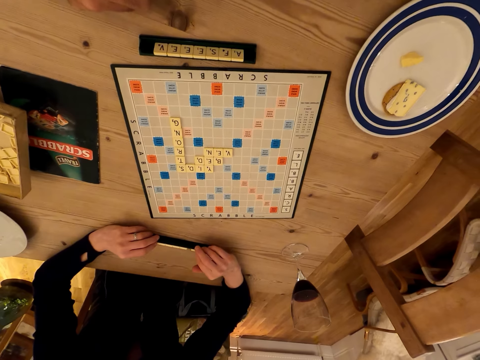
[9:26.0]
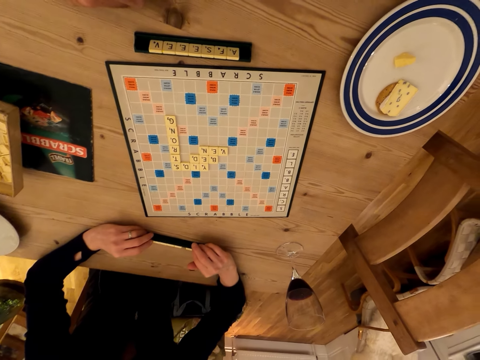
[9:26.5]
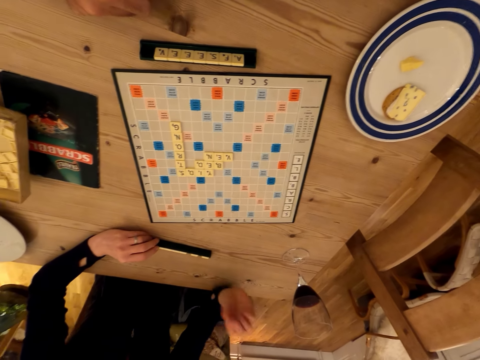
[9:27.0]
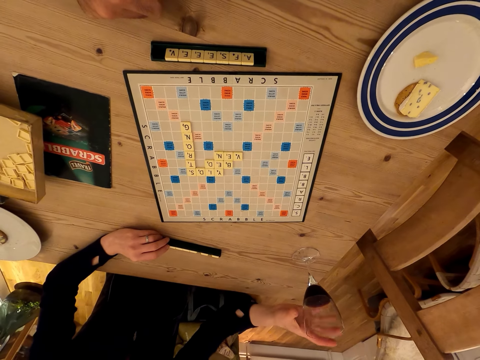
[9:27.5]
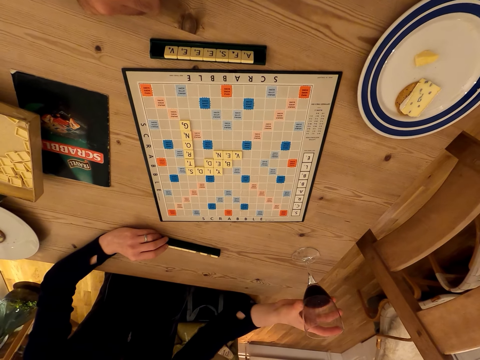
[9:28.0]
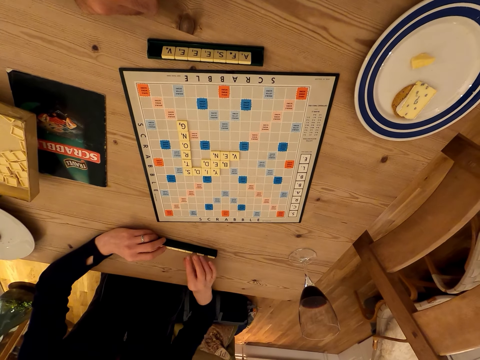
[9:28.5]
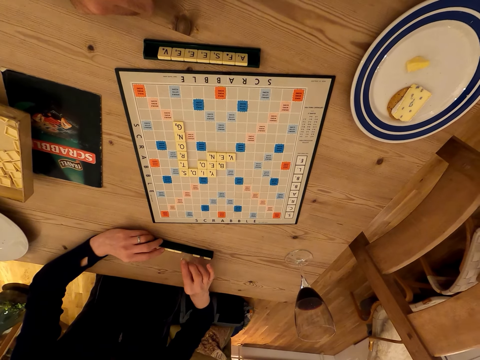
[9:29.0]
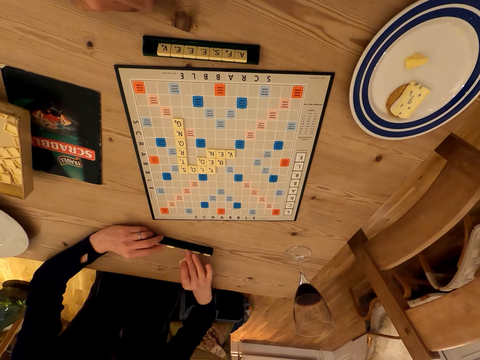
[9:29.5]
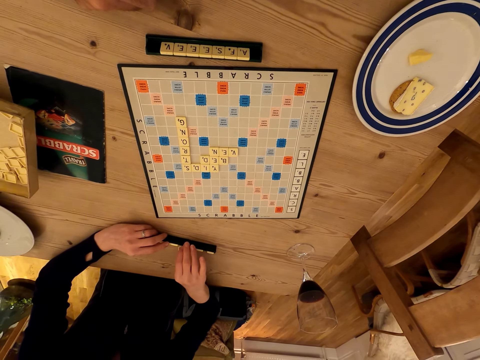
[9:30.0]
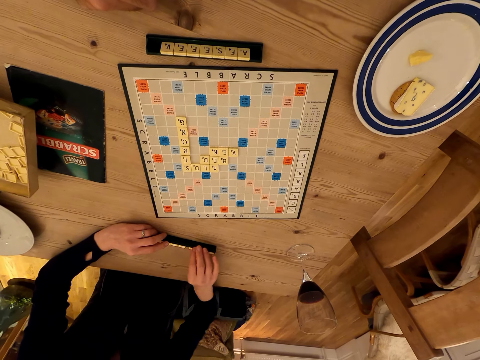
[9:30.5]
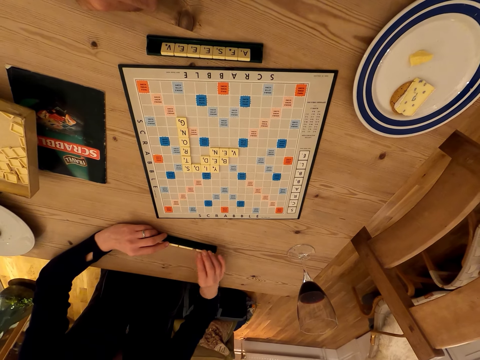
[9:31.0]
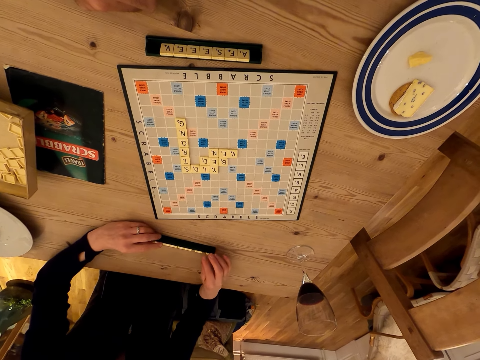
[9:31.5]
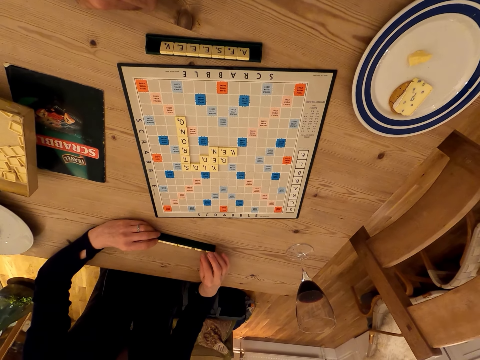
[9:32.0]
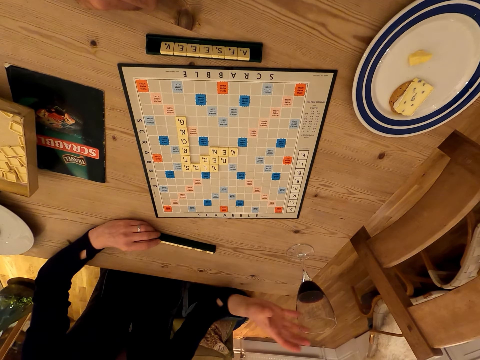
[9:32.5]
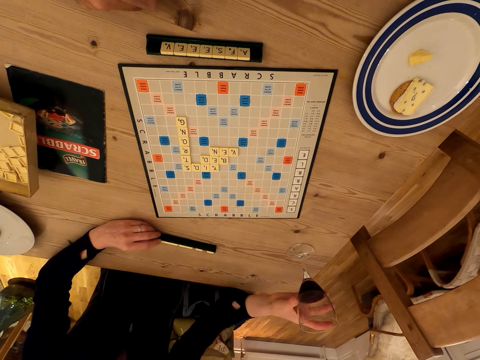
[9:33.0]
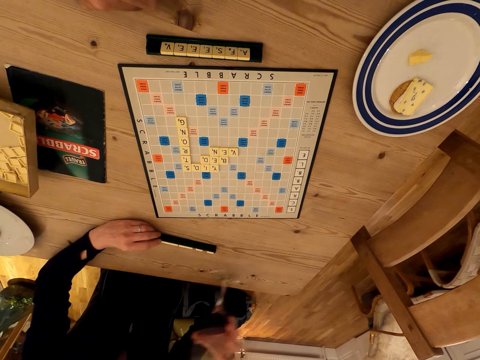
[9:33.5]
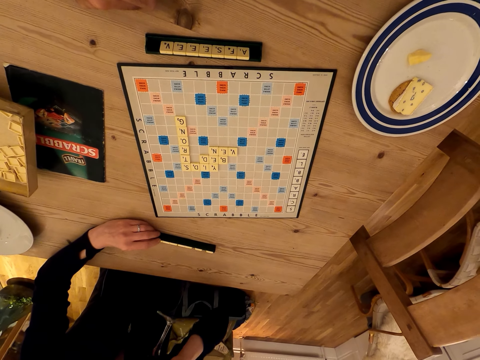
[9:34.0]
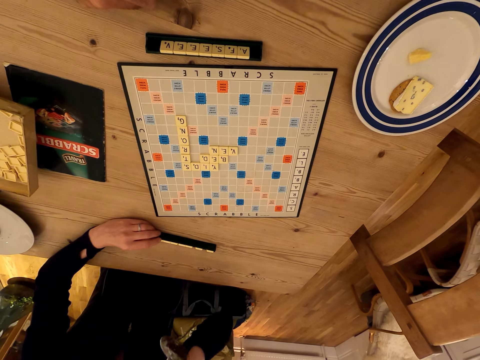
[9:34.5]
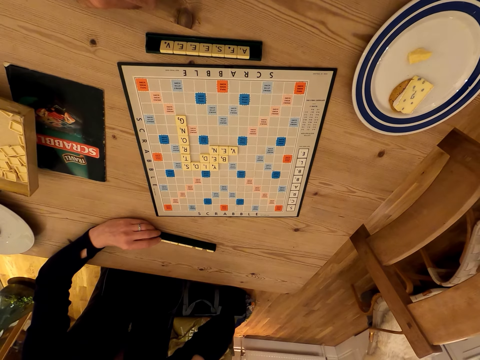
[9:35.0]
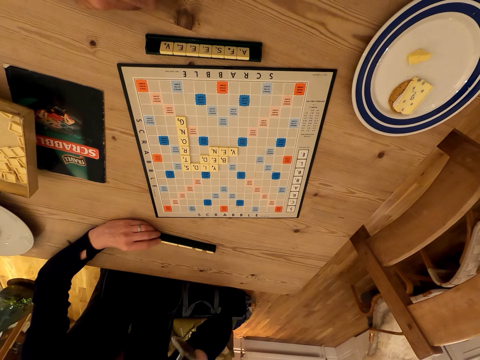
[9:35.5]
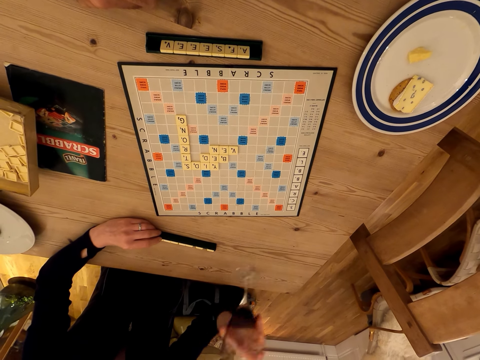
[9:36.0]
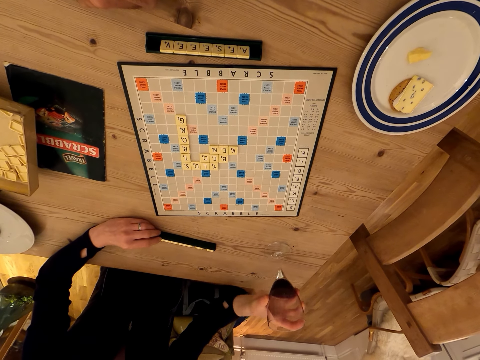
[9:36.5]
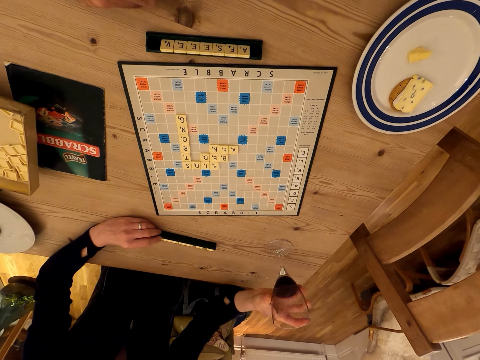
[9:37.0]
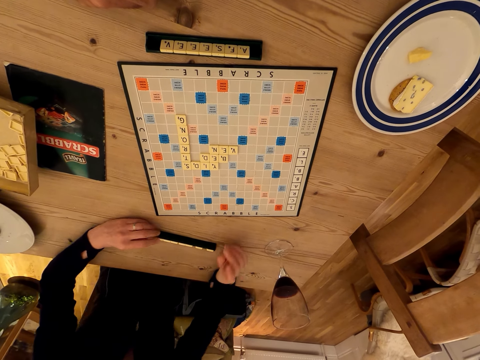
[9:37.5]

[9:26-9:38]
A person touches the glass. The person holds the glass with the juice. The camera wearer plays with the scrabble letters. The person touches scrabble tiles, takes the glass of juice, and guzzles the glass with the juice. The person drops the glass with the juice.

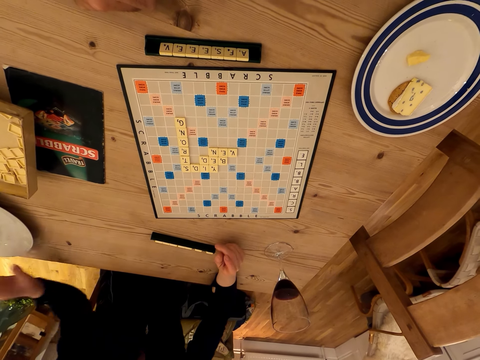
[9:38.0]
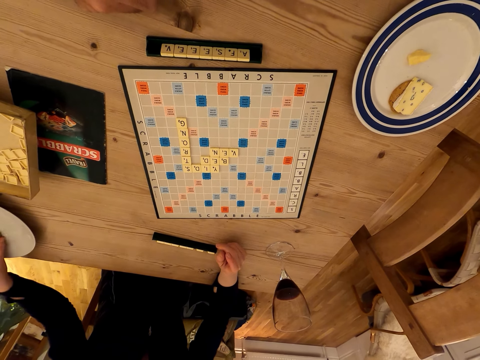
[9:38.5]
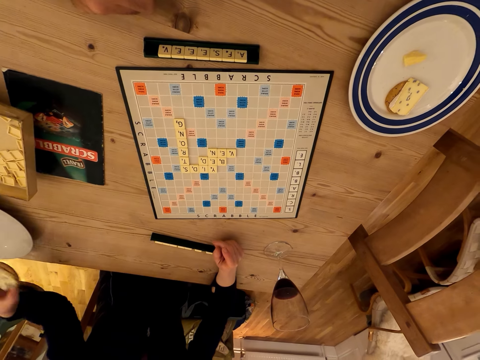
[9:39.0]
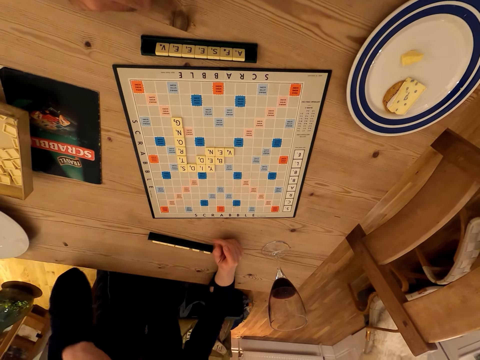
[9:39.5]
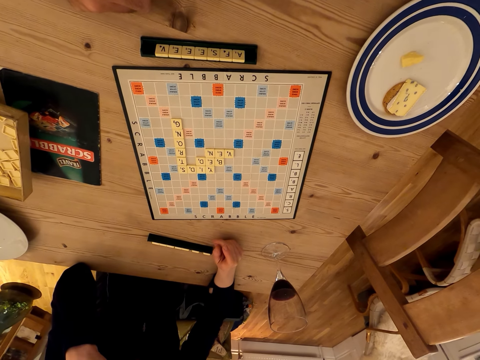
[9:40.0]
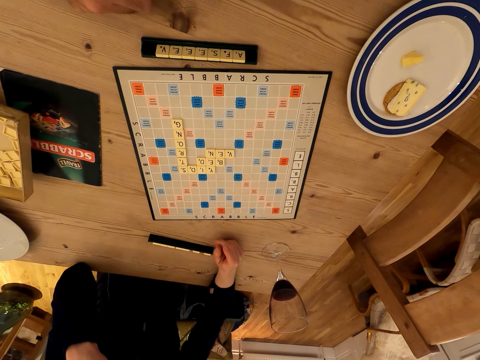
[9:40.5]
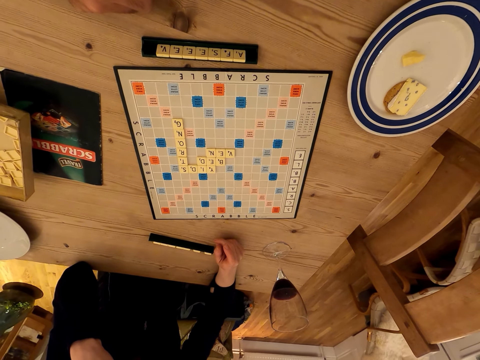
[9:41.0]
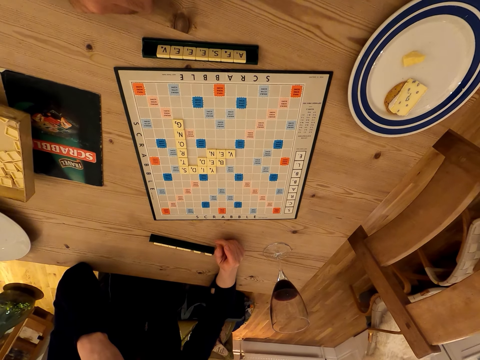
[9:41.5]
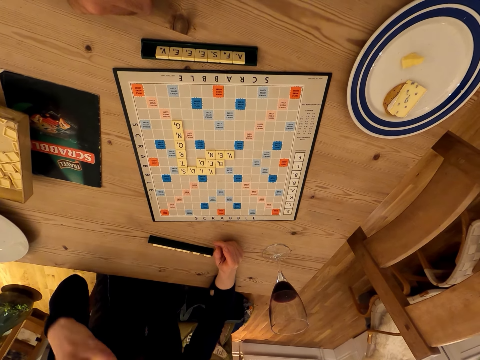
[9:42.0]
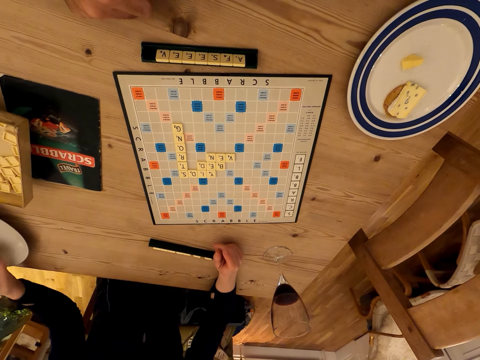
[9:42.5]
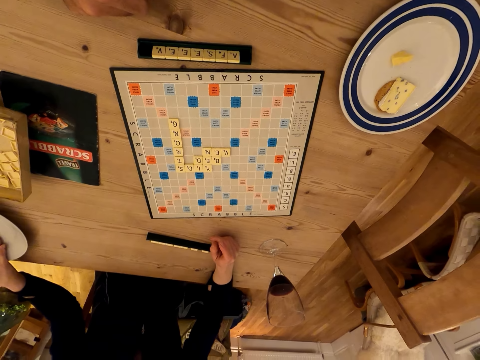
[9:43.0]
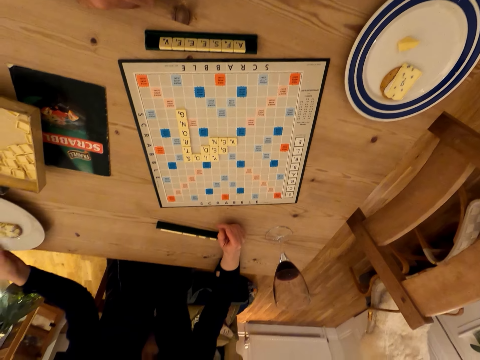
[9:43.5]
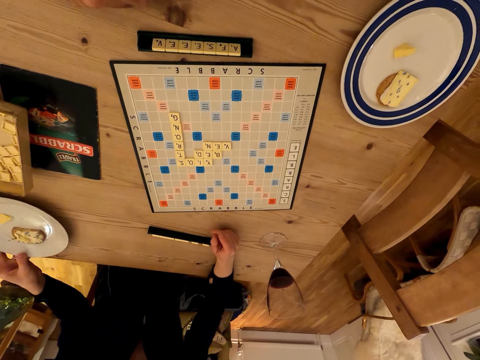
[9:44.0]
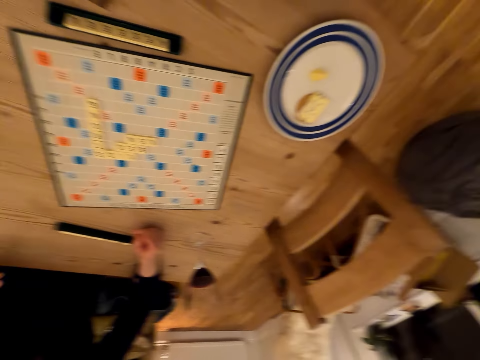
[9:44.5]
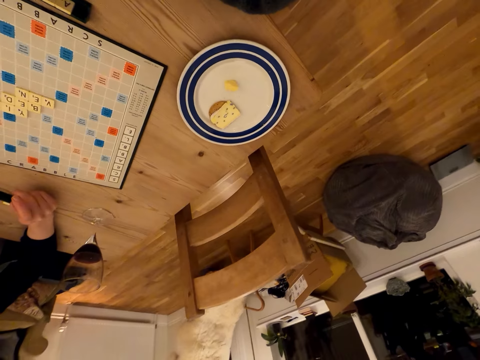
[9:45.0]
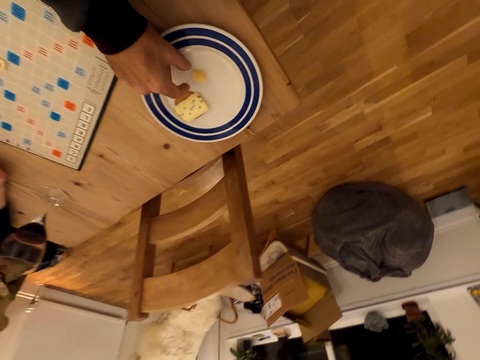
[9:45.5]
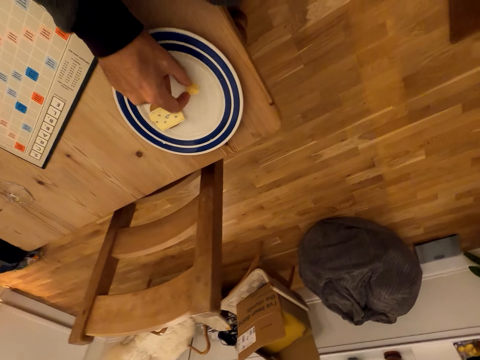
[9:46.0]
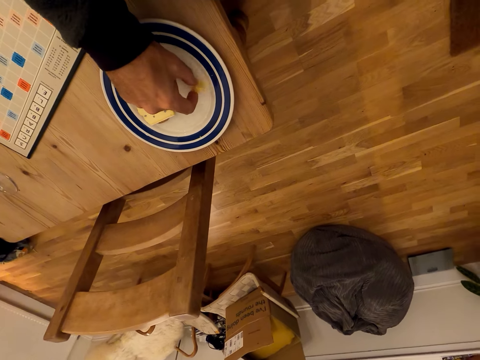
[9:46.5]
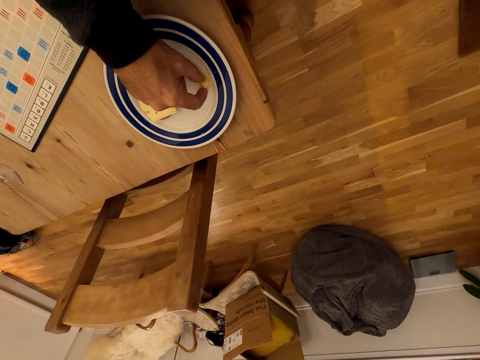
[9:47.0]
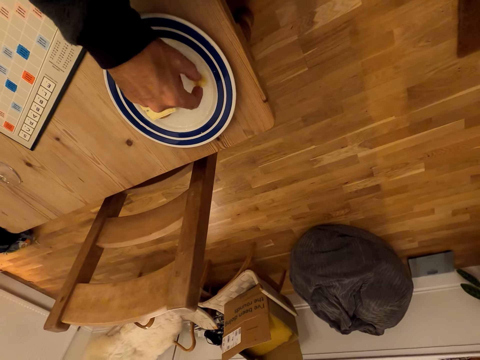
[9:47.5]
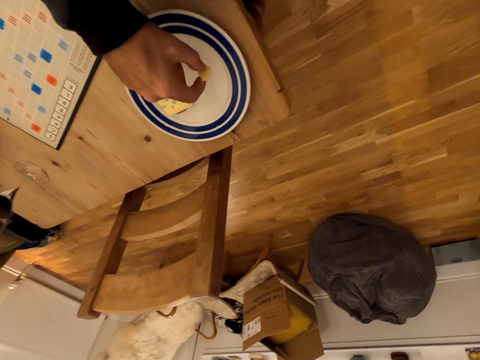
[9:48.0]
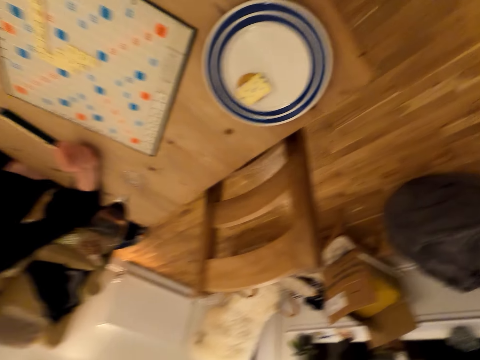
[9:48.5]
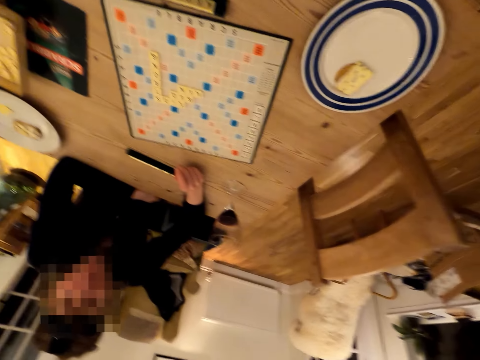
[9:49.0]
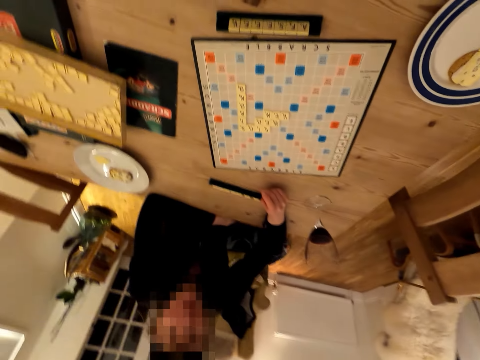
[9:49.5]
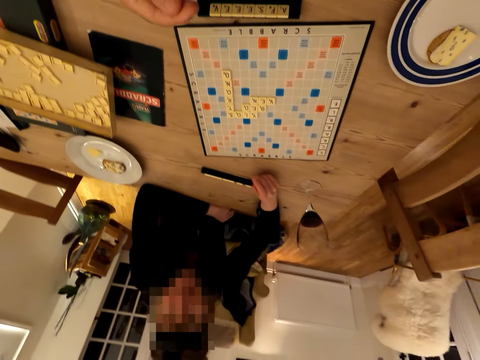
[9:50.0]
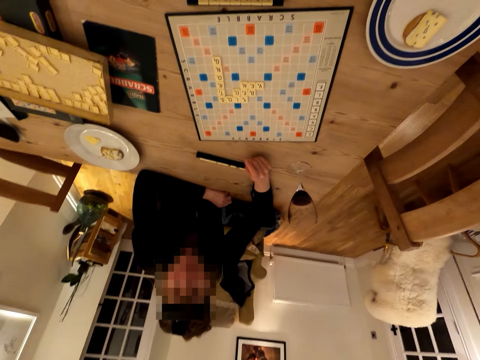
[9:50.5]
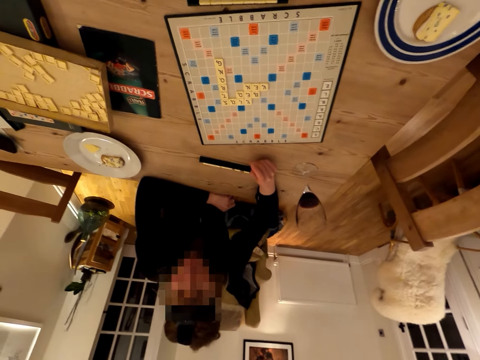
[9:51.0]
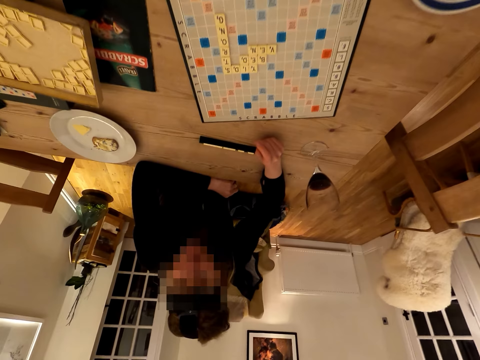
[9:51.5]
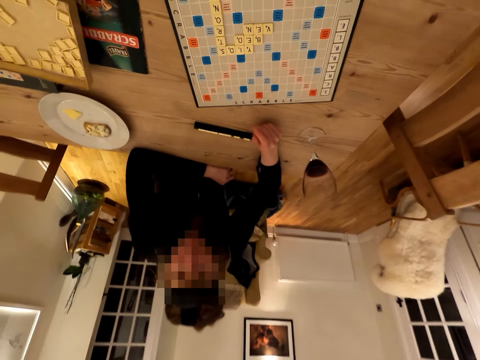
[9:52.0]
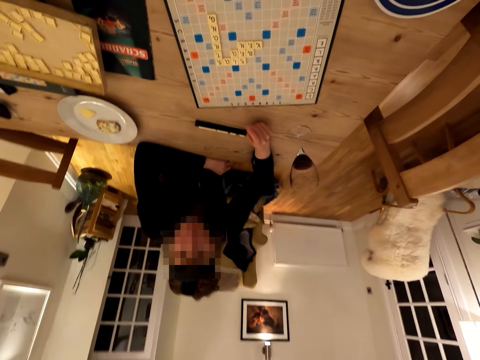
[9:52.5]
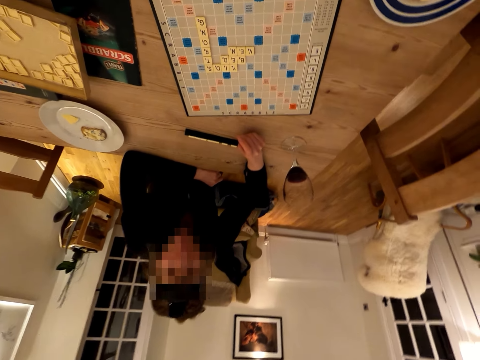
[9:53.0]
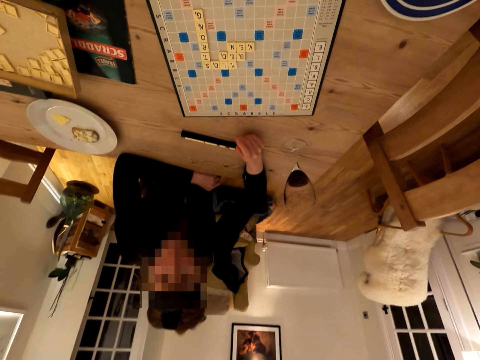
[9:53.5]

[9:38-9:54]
A person takes a snack. The person eats the snack. The person puts the snack on the plate. The person jolts the plate. The camera wearer takes a snack from the plate. They eat the snack. They look at the person. They look at the scrabble board game.
